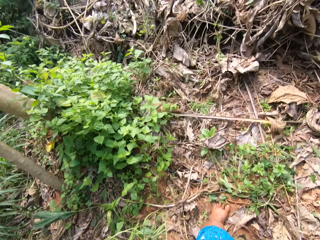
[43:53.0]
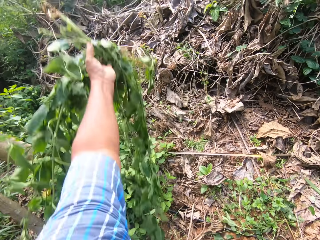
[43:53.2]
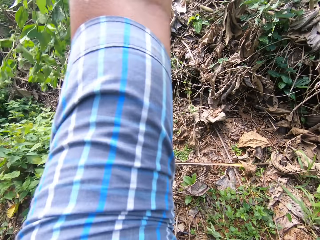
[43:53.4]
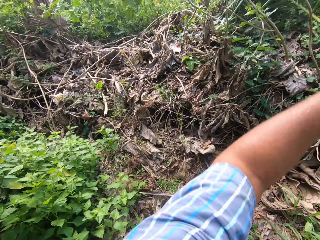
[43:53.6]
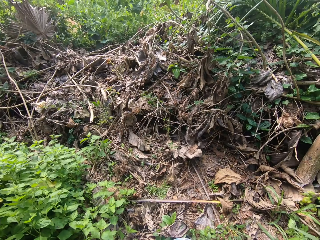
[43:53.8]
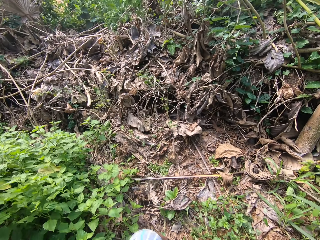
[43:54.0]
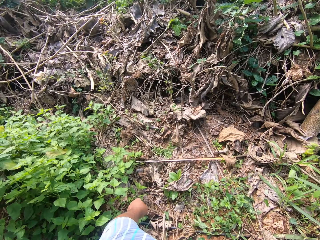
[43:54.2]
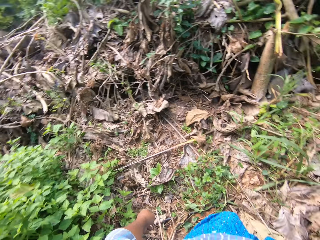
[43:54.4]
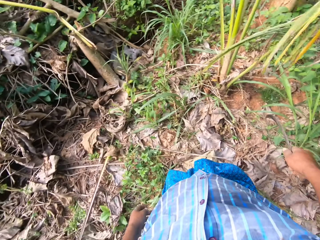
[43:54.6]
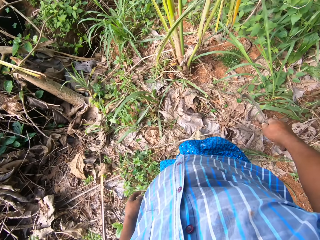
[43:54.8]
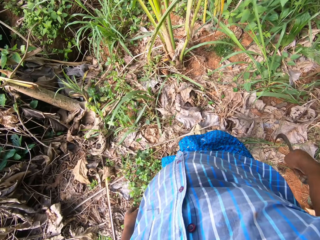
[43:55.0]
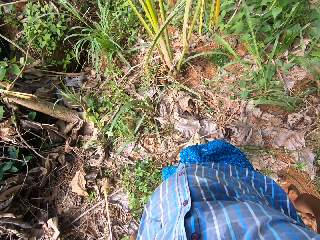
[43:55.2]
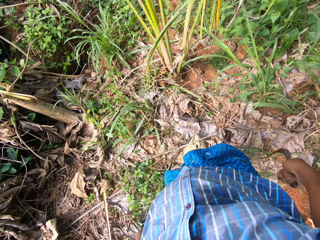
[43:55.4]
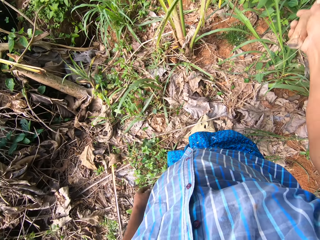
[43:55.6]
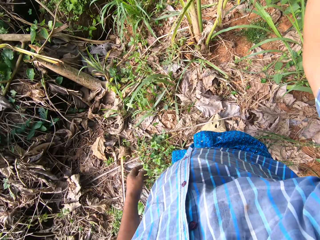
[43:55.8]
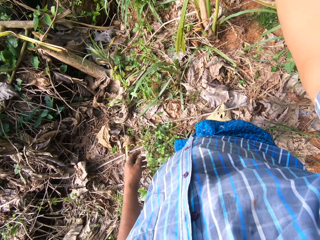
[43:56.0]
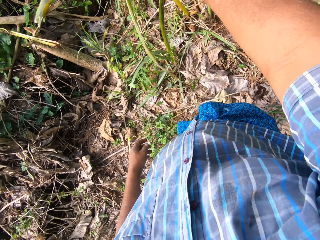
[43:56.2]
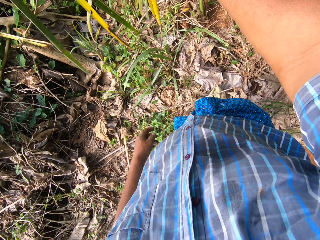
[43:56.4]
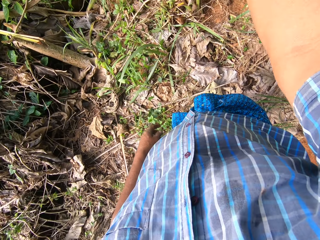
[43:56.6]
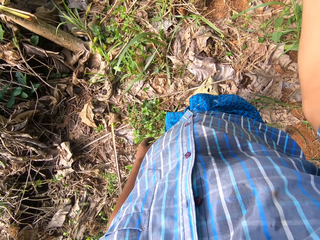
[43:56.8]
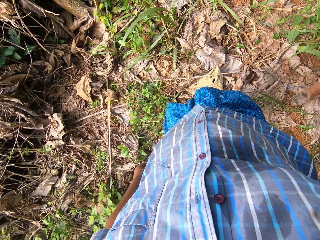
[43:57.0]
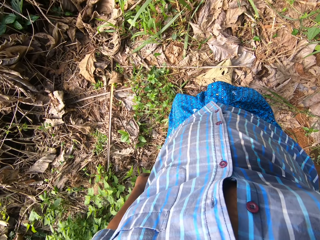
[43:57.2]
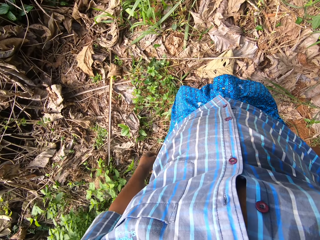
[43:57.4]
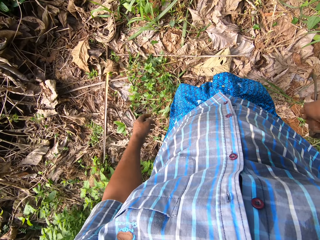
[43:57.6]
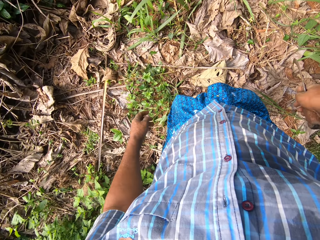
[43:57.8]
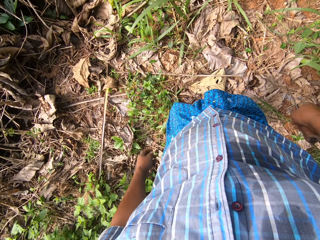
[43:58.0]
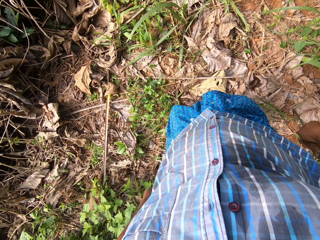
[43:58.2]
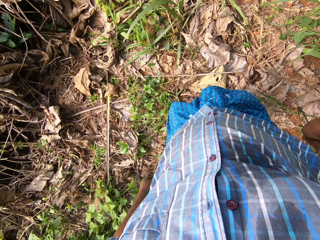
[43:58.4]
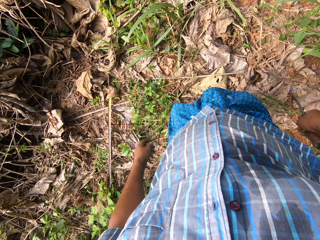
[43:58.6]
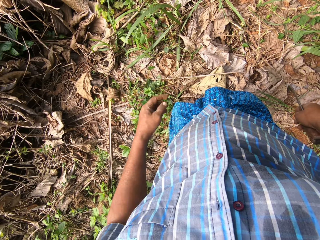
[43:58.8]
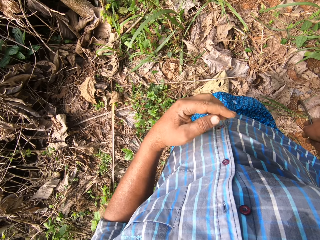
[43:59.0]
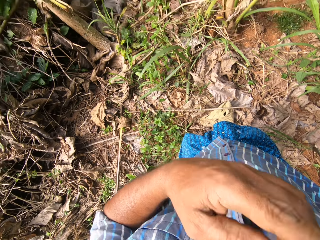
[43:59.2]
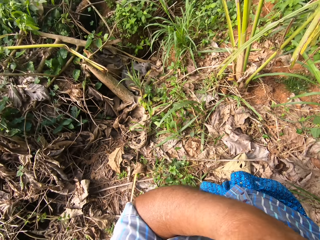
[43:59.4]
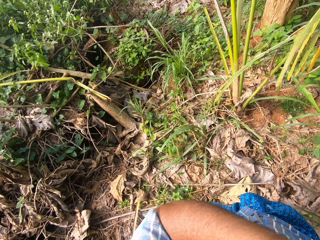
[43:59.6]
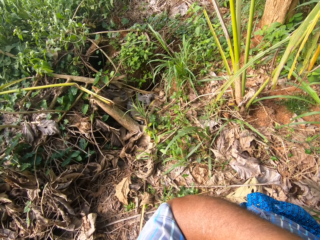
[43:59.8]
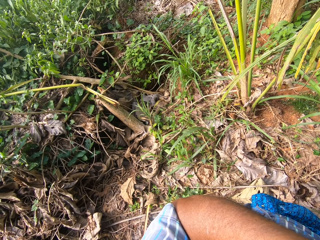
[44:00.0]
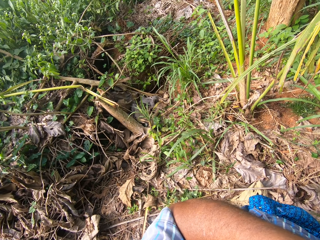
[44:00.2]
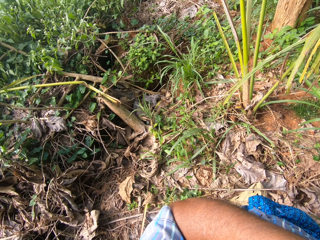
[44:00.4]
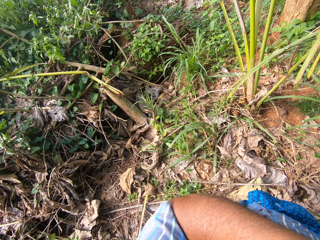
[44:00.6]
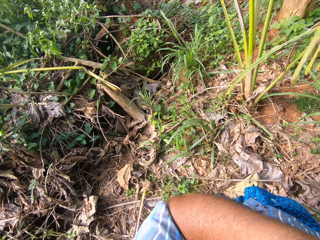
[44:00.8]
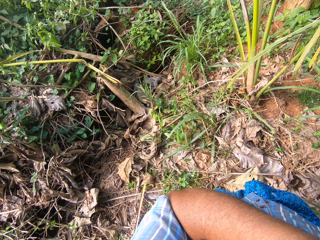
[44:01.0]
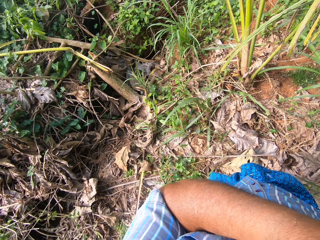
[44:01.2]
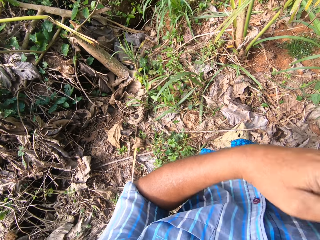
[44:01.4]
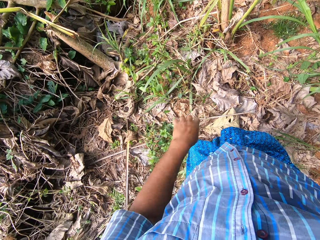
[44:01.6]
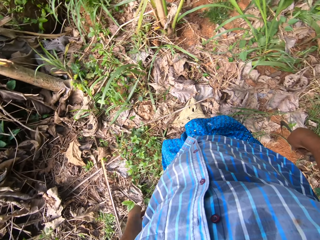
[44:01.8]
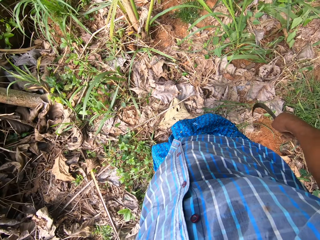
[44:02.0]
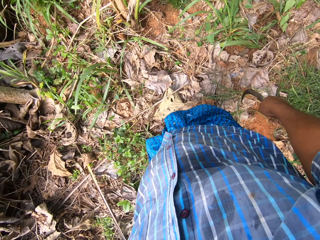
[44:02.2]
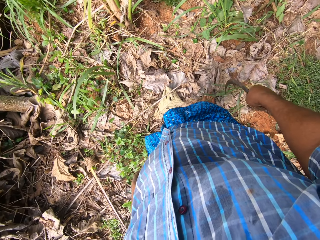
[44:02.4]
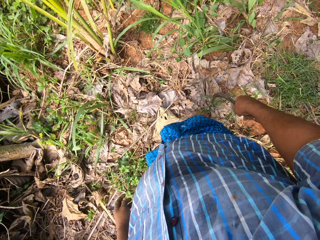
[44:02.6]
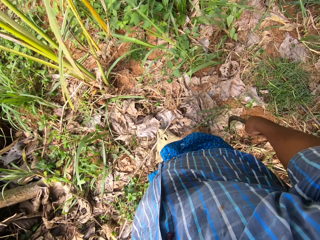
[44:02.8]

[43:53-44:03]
The camera wearer throws the plant away. They touch the leaves with the sickle. They scratch their mouth.

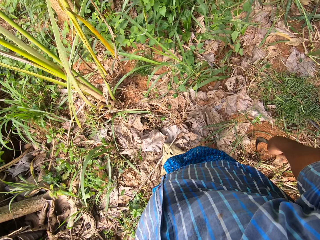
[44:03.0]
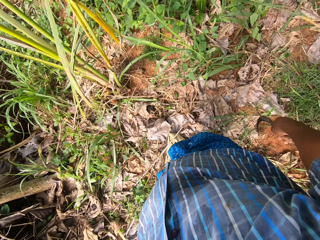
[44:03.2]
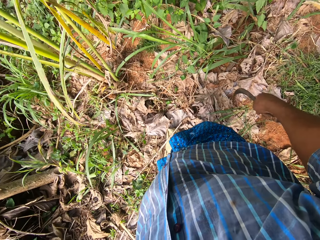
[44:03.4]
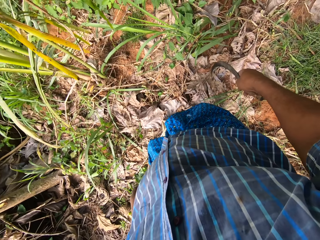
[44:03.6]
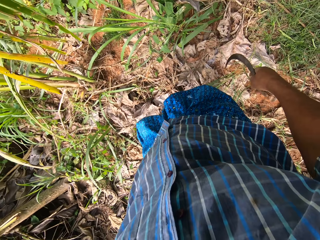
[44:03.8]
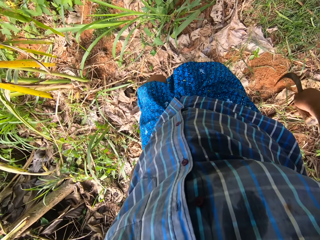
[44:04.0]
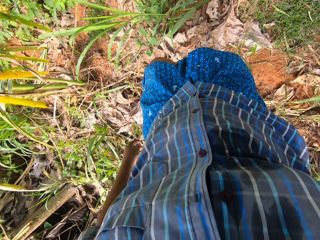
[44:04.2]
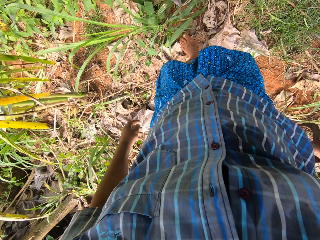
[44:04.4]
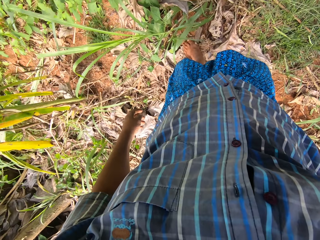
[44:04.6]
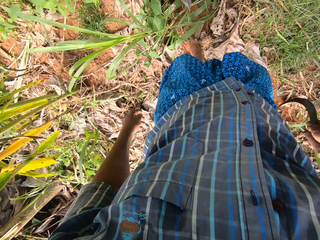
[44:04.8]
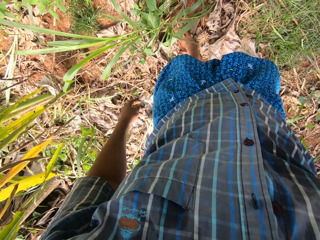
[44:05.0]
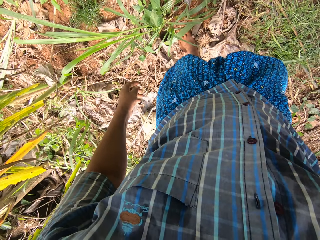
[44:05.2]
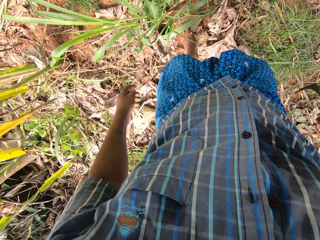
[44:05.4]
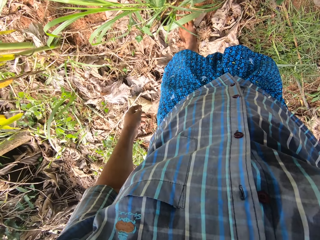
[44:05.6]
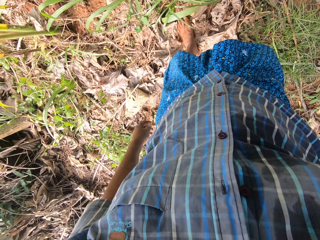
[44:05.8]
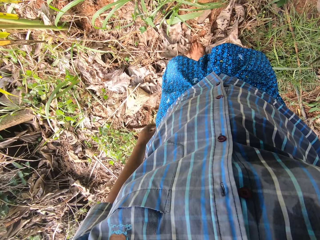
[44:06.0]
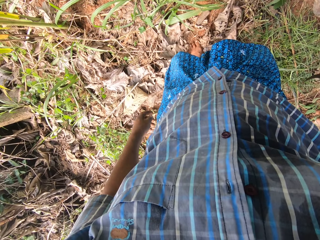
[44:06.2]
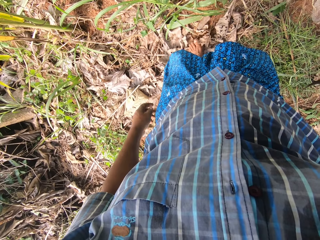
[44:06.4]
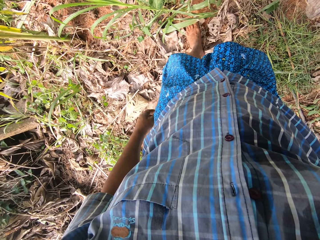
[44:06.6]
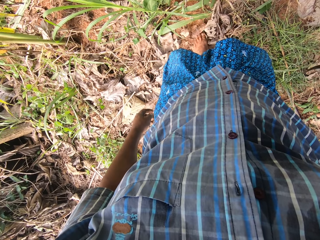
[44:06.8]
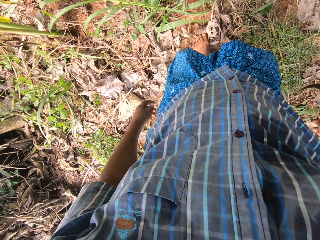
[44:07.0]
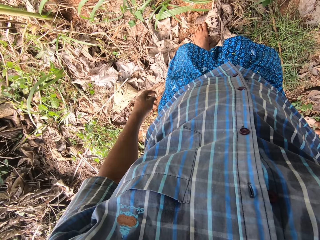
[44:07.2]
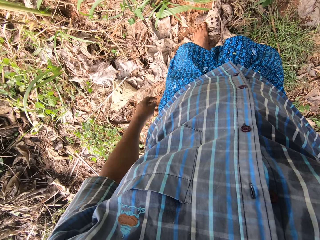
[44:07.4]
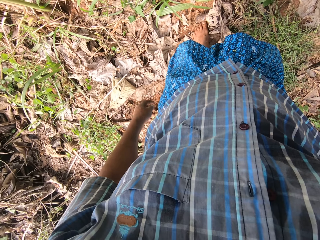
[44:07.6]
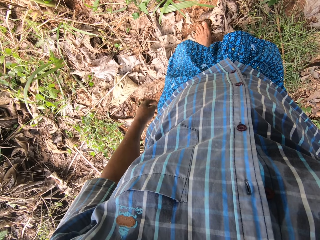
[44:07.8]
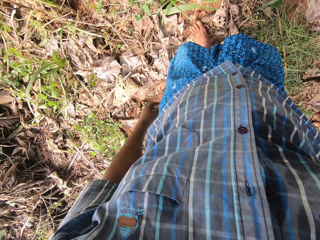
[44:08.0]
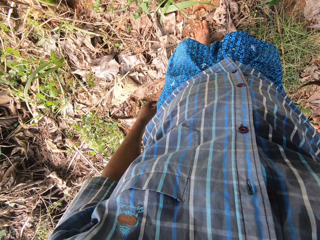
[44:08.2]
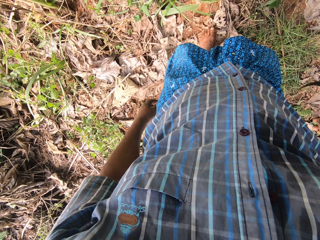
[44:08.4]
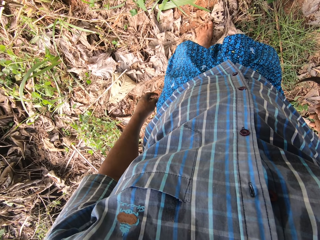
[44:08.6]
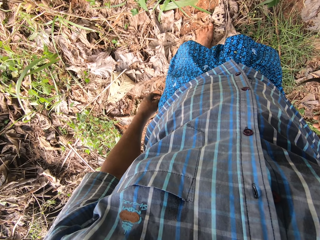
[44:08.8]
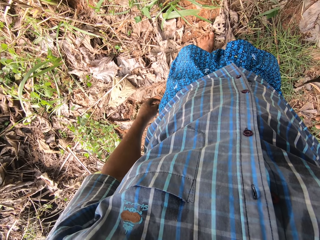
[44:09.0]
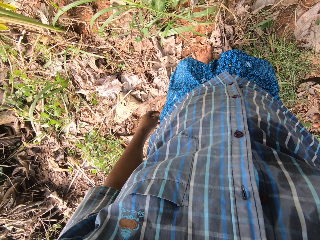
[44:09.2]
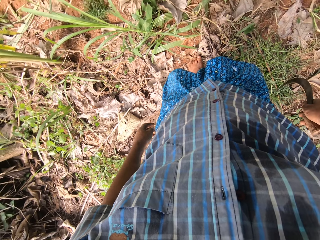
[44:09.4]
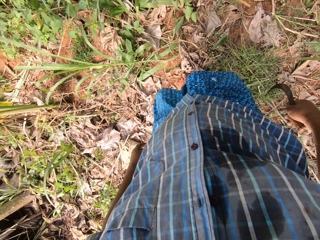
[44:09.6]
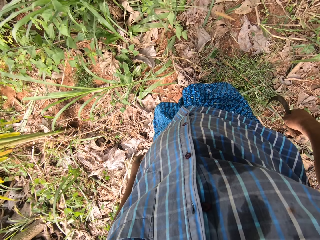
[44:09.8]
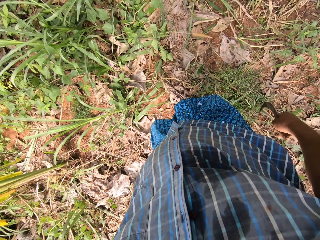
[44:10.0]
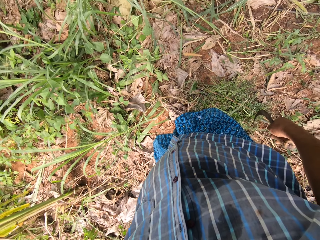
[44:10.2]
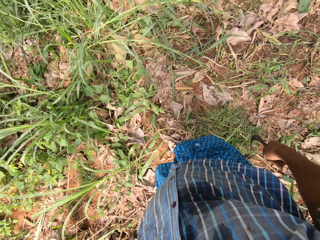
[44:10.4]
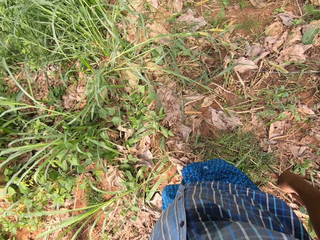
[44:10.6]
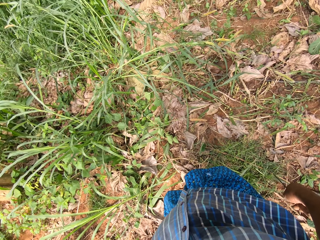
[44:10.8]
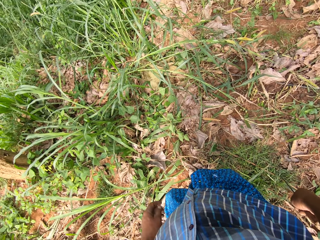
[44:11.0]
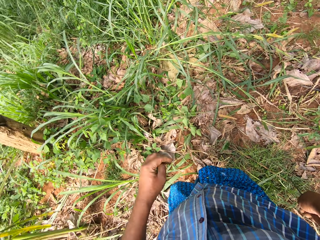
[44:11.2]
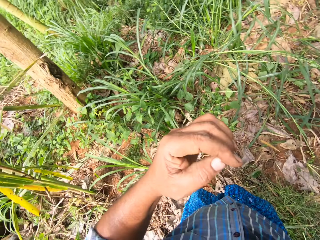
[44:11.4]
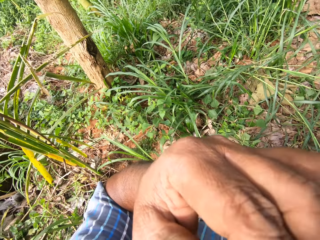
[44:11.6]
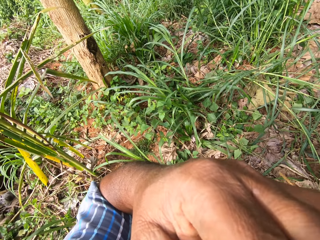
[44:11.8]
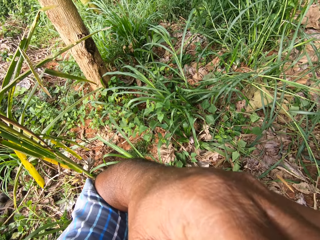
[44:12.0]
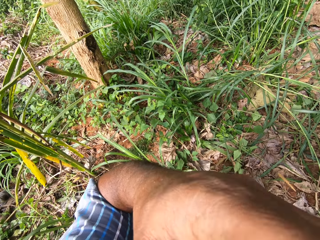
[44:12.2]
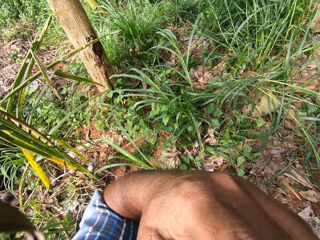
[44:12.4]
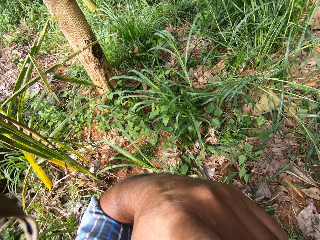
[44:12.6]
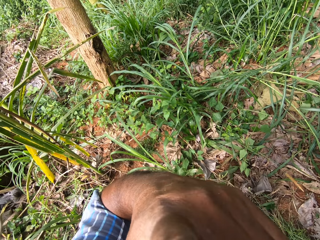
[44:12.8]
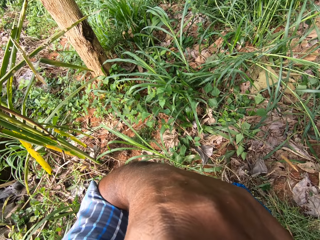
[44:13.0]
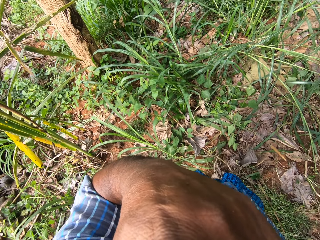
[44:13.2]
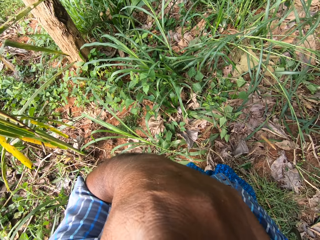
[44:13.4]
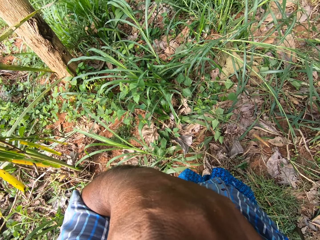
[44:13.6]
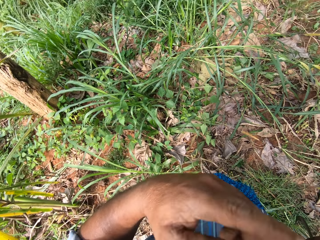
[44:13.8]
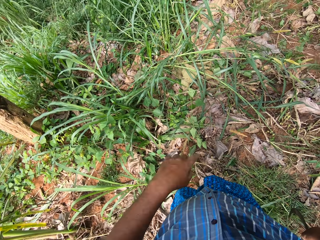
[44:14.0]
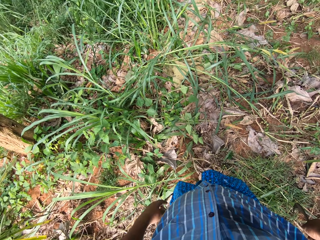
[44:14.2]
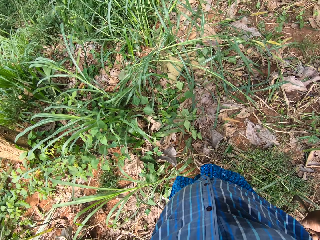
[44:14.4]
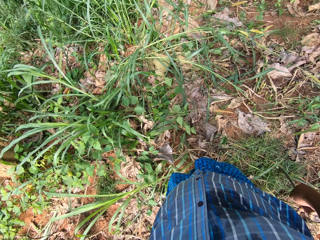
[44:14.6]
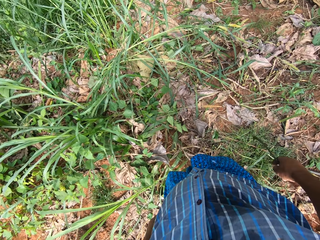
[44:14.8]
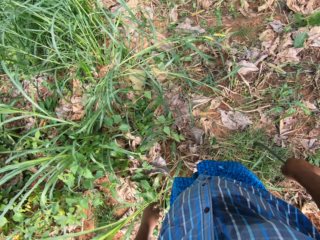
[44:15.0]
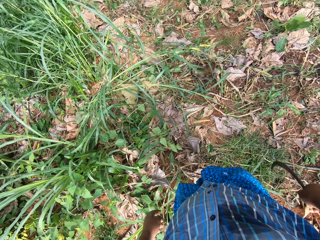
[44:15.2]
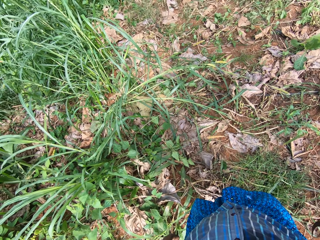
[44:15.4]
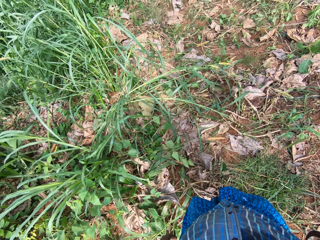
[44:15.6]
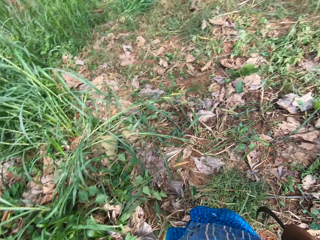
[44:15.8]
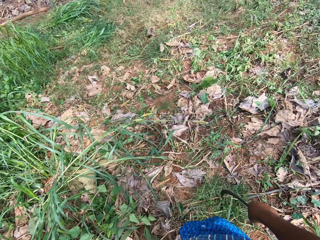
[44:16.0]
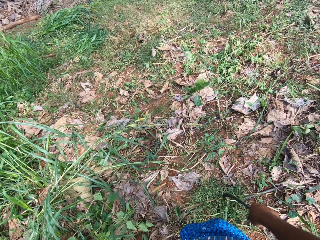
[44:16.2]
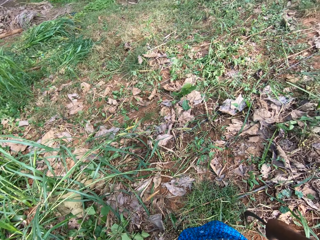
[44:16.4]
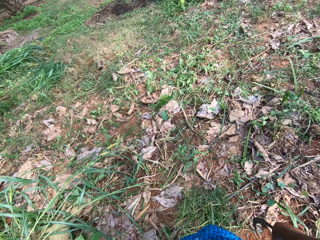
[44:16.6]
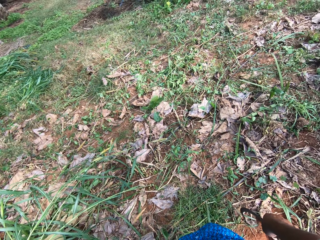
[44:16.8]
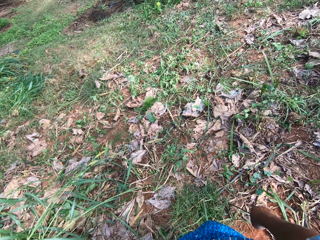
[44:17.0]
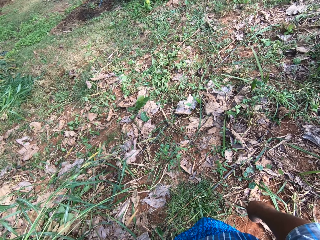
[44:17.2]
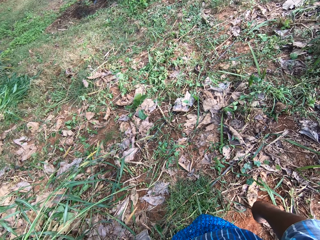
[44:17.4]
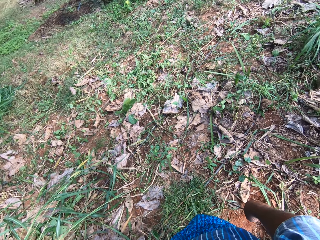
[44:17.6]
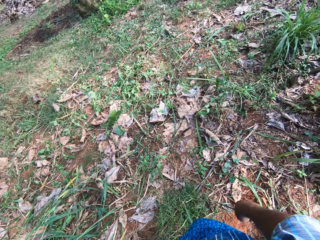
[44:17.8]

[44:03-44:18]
The camera wearer scratches the ground with their leg. They scratch their mouth. They put their hand down.
